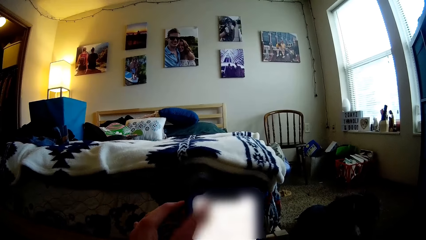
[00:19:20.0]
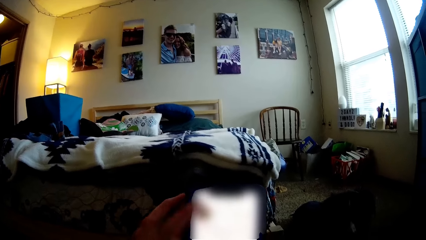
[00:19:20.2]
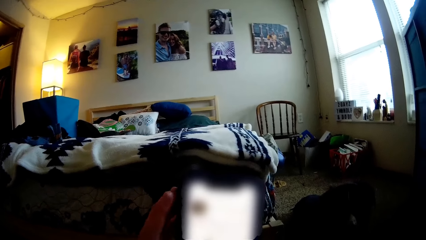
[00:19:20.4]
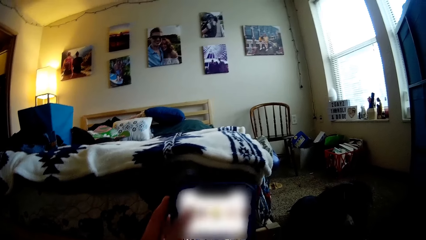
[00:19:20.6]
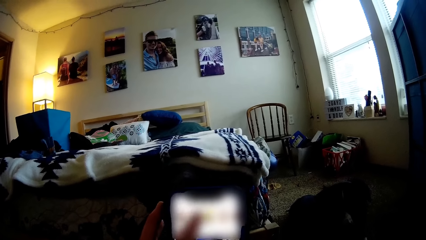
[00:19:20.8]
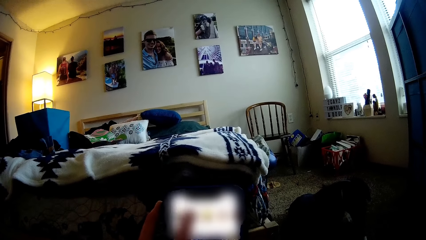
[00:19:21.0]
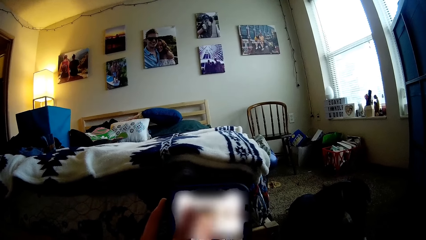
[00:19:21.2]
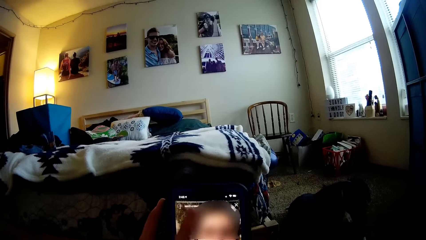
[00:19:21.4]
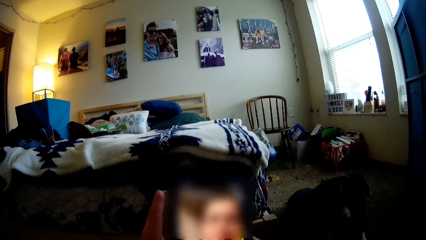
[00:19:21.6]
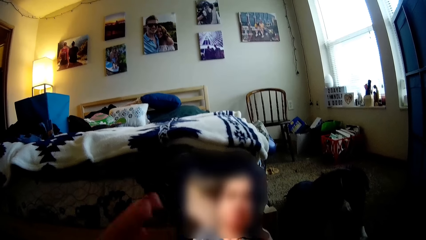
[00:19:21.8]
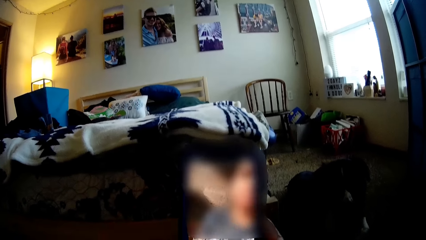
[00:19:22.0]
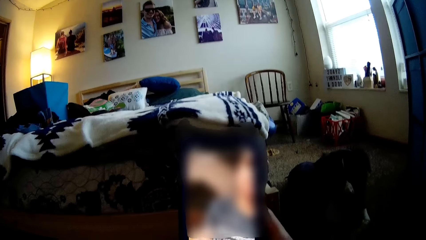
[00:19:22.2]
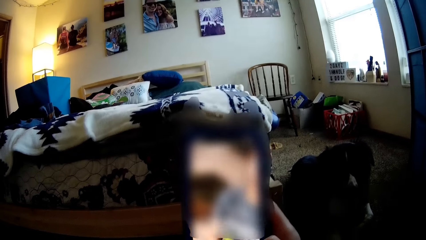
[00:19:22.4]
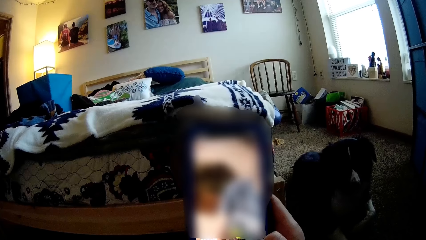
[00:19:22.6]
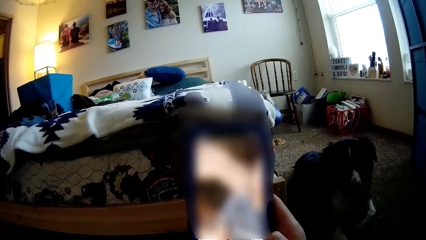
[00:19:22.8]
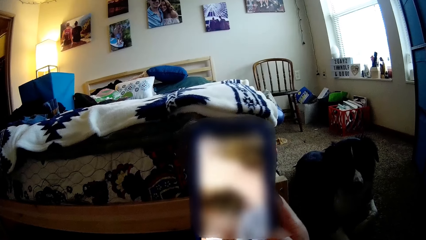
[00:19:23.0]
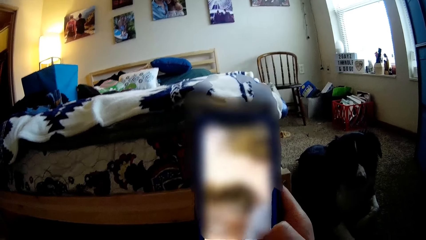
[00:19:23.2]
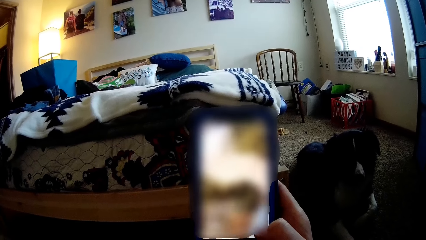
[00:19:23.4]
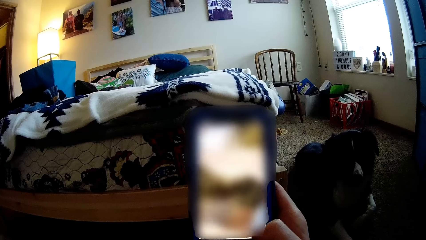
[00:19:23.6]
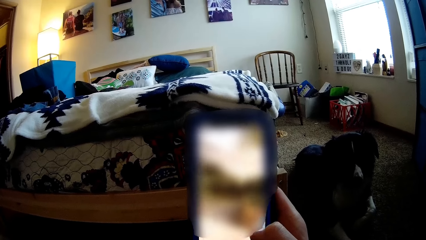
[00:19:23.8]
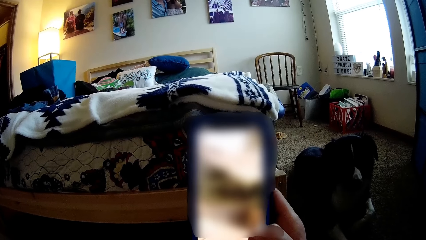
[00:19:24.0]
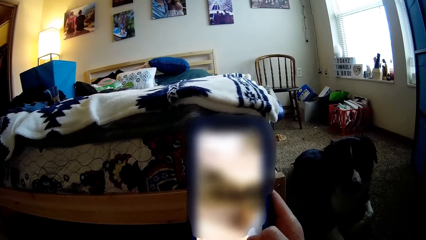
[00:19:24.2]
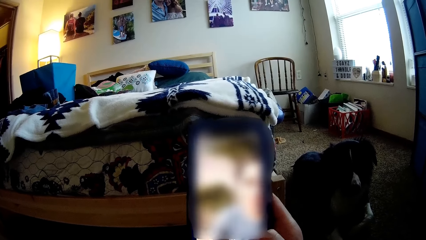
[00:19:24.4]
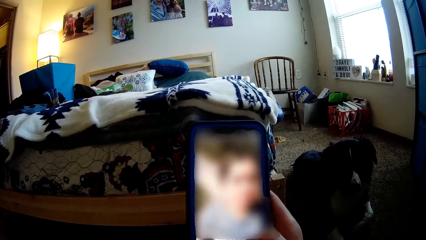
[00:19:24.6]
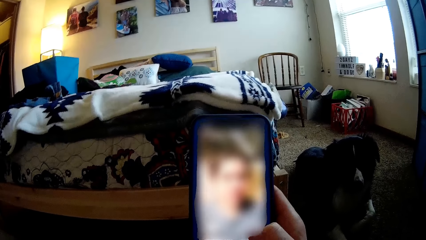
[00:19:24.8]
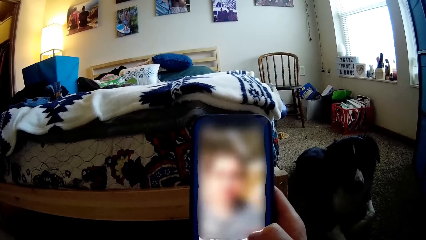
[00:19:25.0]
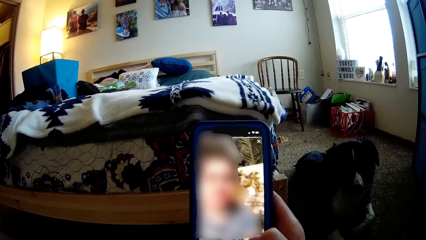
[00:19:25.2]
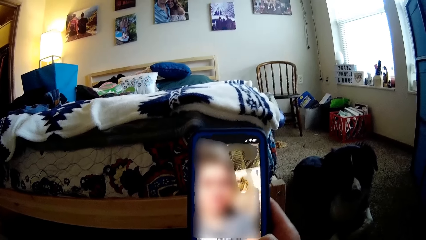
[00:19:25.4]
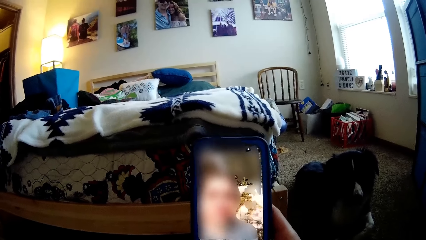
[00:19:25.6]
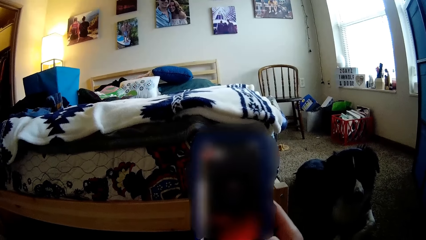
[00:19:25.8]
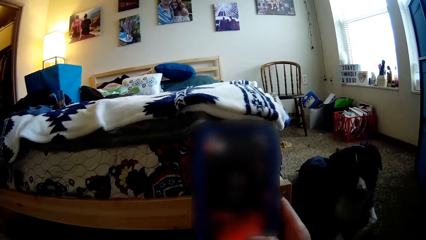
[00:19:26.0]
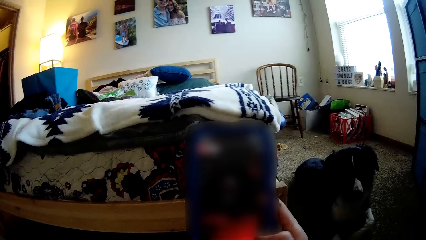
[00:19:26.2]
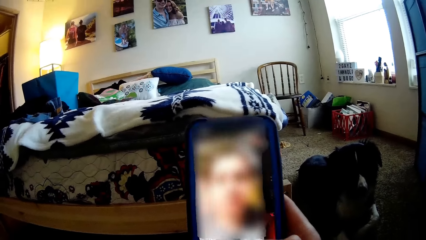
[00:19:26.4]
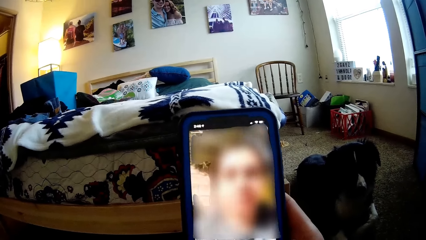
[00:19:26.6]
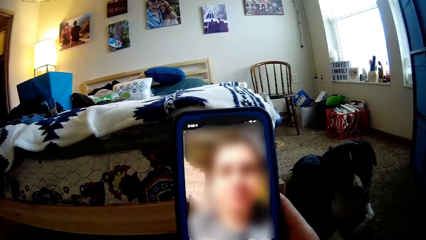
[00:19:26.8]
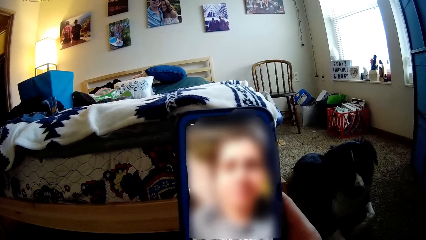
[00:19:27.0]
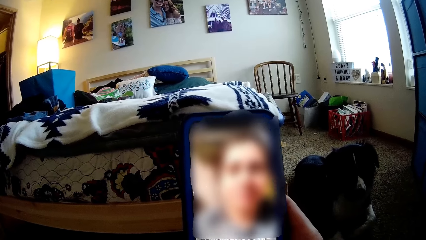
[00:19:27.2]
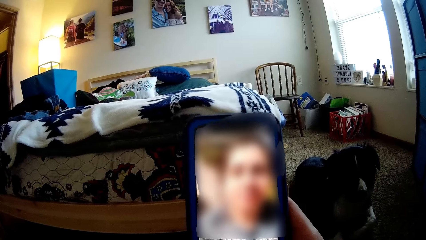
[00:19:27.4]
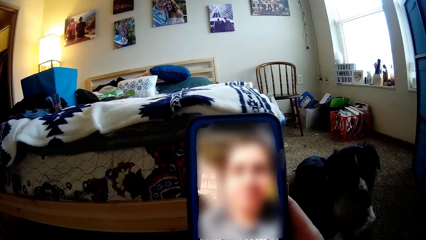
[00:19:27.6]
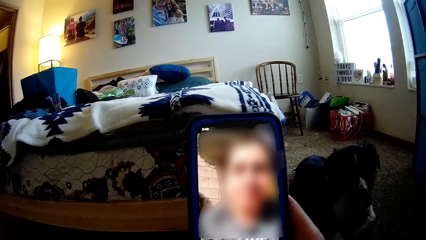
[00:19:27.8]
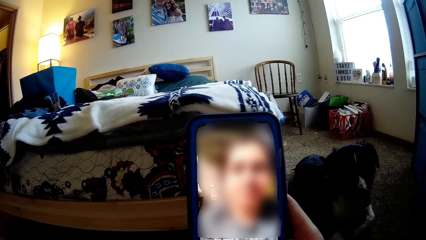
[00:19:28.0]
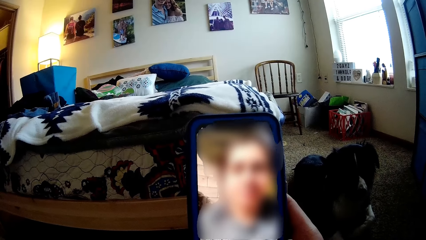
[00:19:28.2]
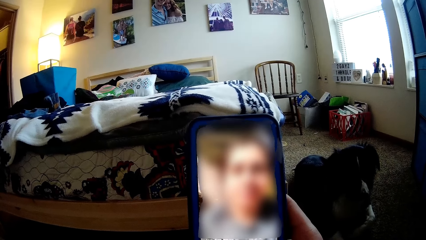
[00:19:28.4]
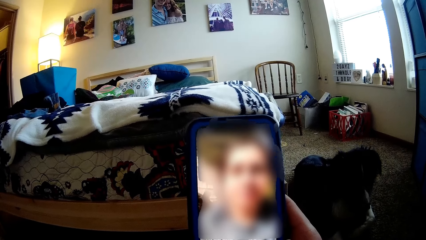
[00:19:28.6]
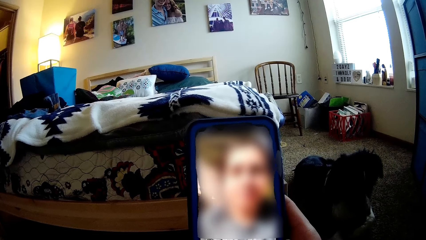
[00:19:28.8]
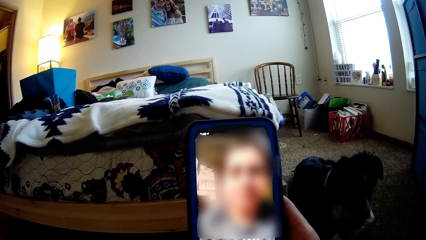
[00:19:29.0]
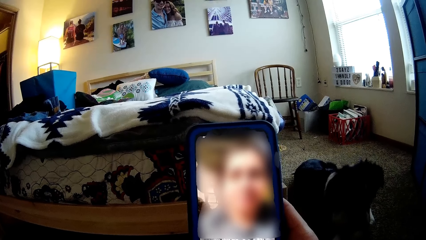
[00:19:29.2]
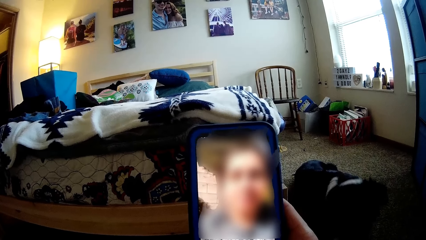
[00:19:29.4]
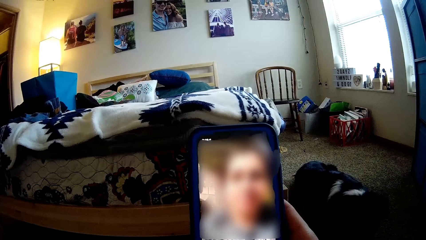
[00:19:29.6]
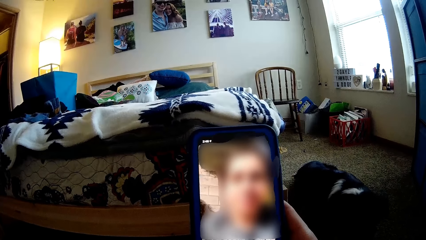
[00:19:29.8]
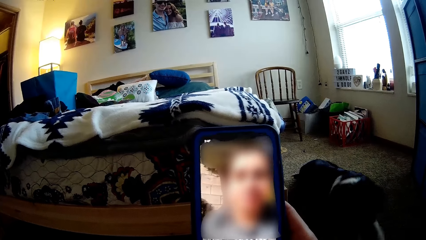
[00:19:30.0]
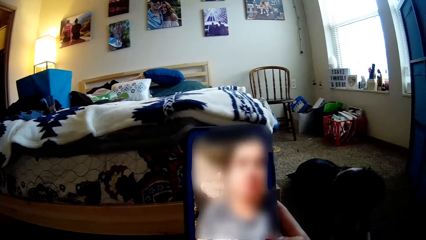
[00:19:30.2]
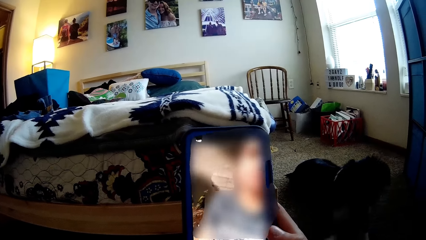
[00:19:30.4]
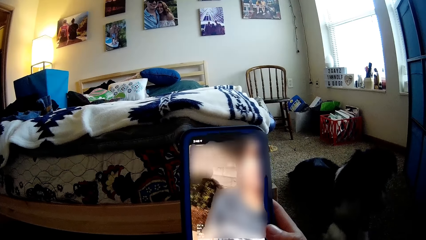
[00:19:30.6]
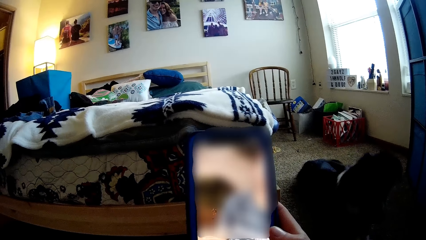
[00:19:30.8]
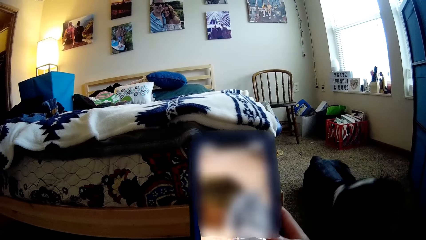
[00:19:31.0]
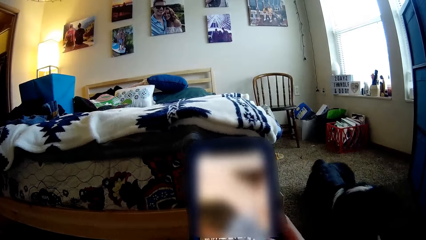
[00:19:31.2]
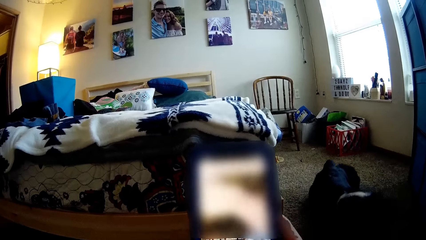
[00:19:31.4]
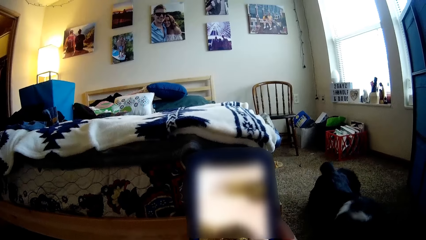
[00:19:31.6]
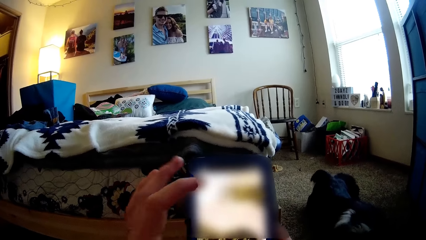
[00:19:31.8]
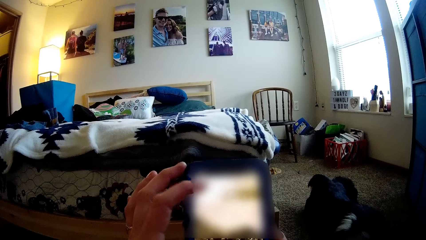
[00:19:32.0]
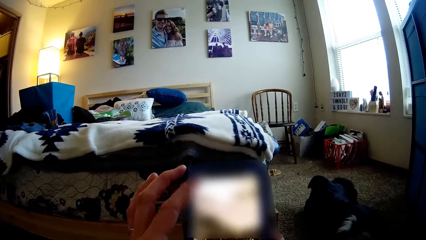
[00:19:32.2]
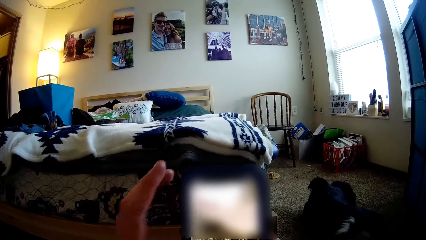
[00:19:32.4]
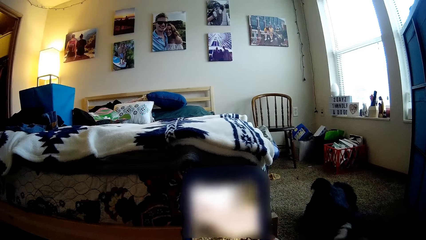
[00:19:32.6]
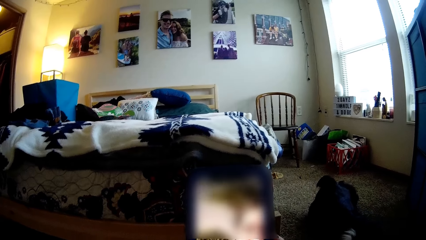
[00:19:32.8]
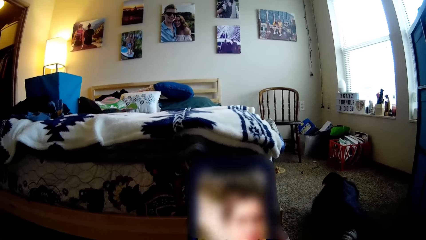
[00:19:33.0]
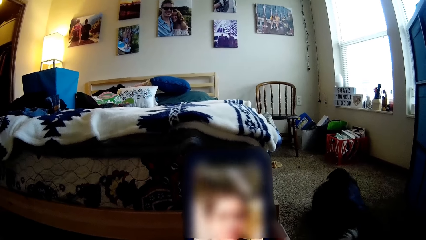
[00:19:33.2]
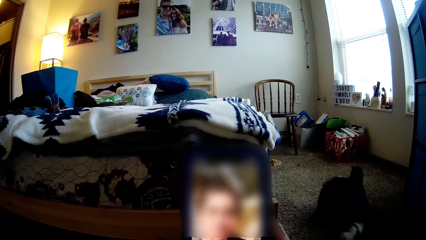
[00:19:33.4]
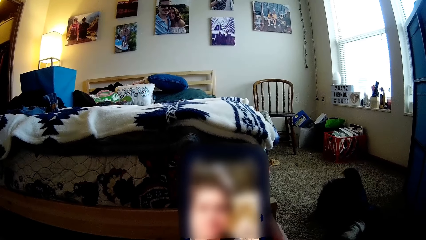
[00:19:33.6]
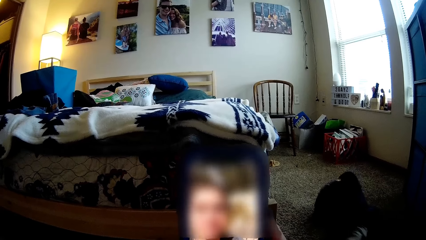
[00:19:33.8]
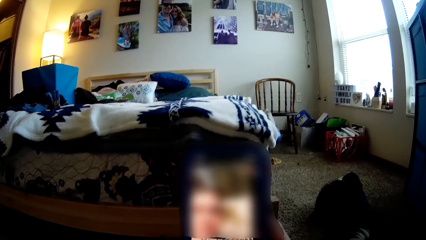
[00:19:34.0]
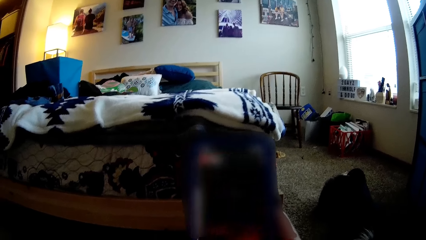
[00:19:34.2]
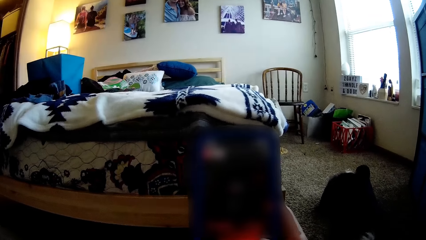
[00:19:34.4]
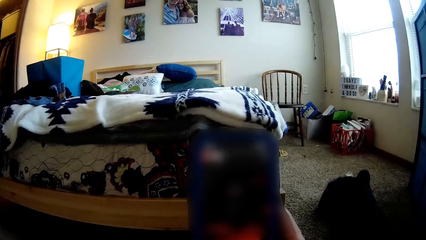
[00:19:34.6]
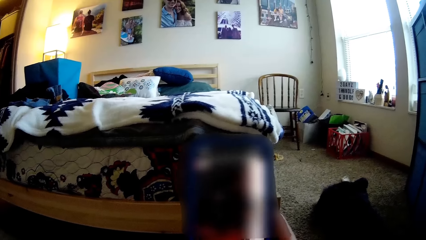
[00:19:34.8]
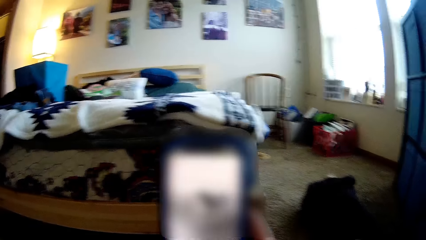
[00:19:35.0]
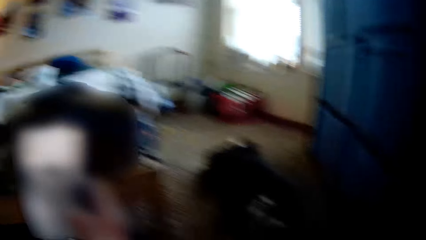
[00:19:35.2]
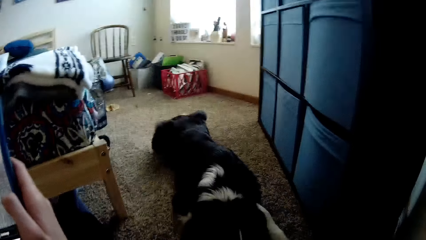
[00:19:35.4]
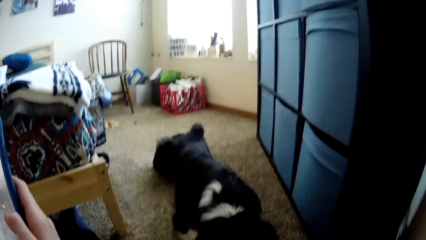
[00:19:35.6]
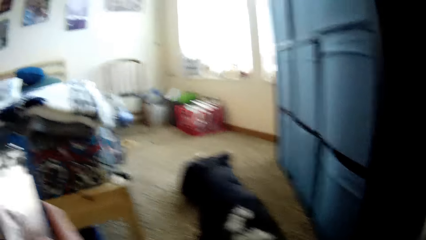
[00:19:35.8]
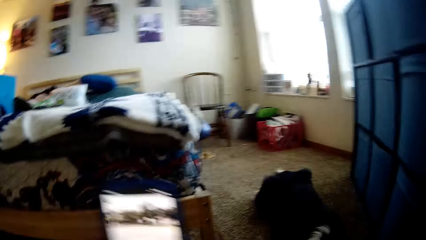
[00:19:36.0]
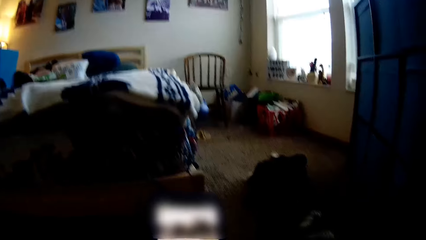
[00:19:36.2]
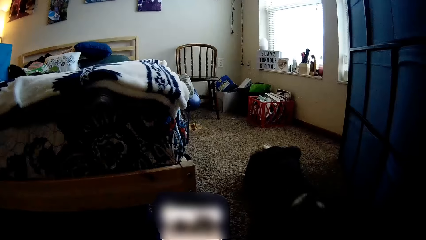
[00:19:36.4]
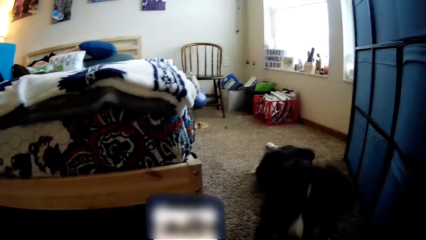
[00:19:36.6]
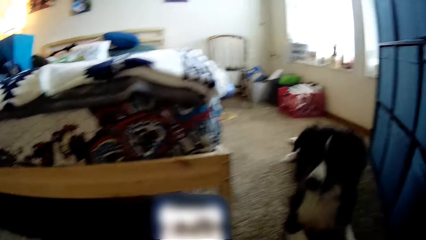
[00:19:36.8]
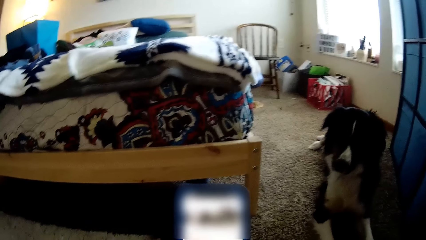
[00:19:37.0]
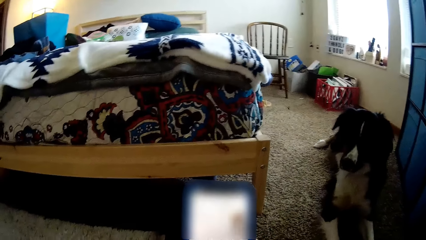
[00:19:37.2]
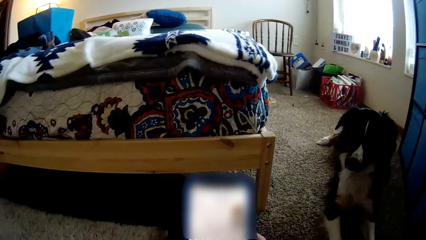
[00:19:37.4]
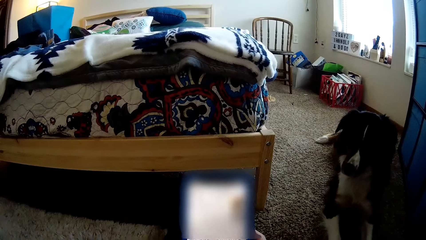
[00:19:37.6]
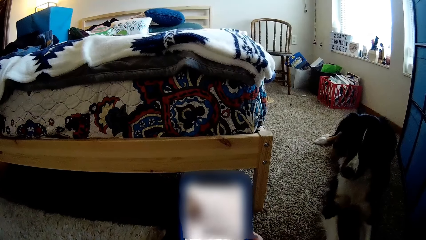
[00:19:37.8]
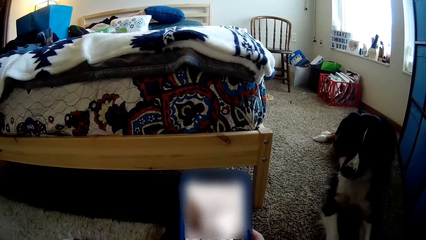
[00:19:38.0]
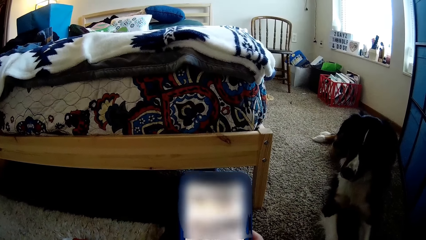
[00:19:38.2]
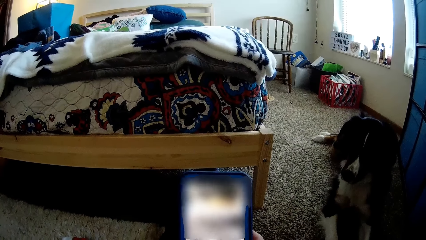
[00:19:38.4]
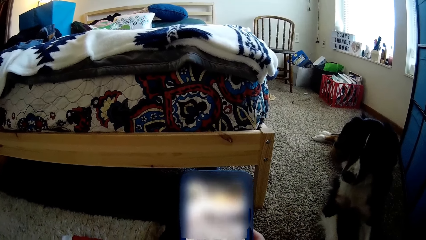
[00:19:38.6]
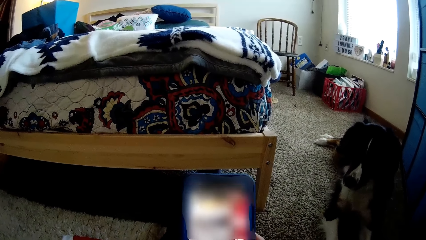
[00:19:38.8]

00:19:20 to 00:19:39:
The camera wearer touches her phone in her right hand with her left hand. She operates her phone in her right hand with her left hand. She removes her left hand from the phone. The dog lies down on the floor. The dog squats on the floor.
